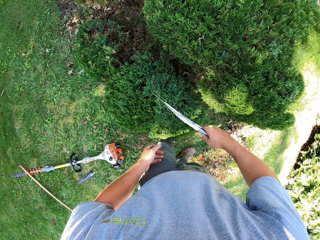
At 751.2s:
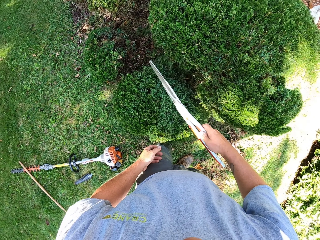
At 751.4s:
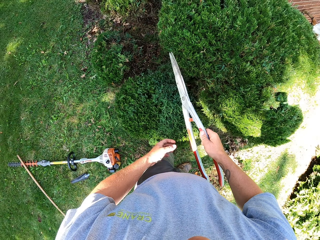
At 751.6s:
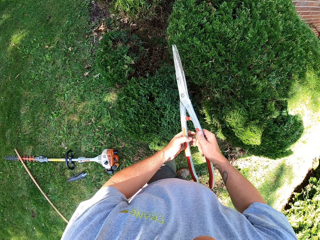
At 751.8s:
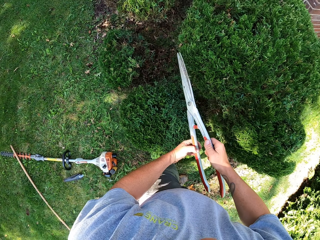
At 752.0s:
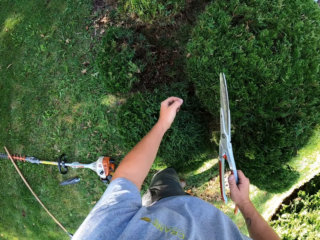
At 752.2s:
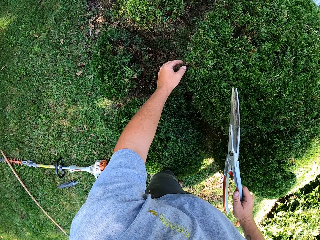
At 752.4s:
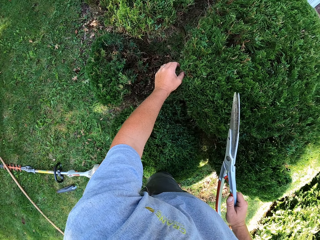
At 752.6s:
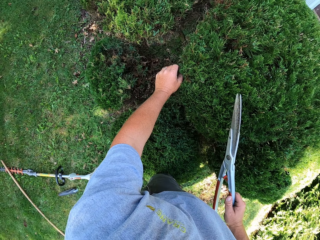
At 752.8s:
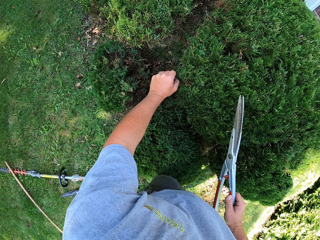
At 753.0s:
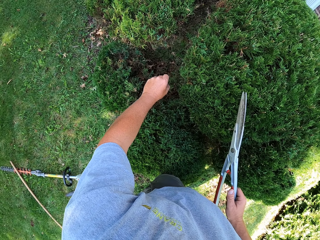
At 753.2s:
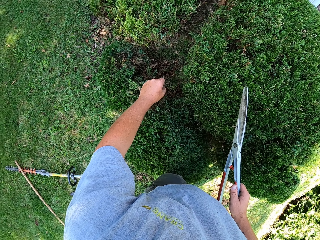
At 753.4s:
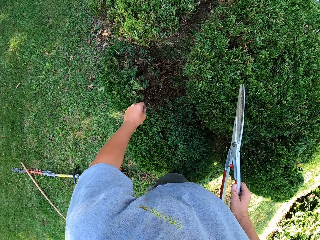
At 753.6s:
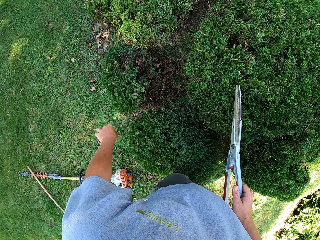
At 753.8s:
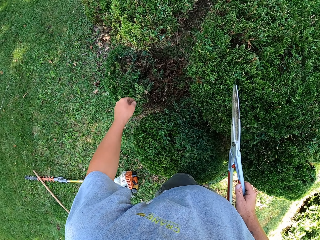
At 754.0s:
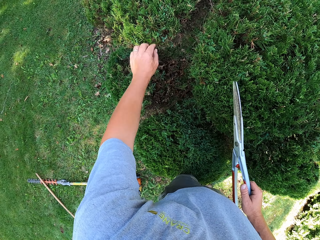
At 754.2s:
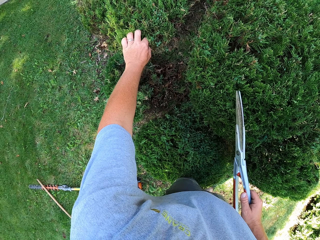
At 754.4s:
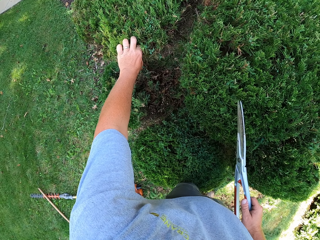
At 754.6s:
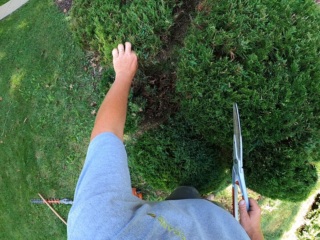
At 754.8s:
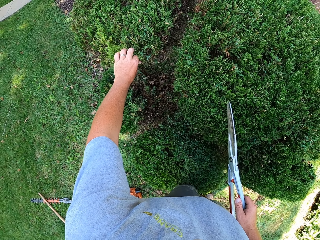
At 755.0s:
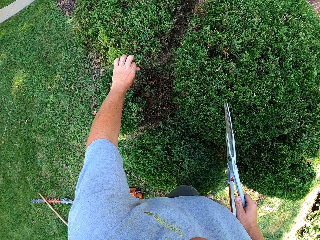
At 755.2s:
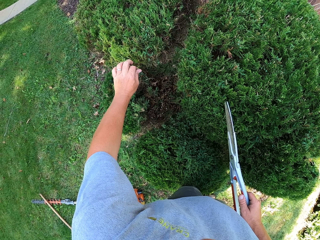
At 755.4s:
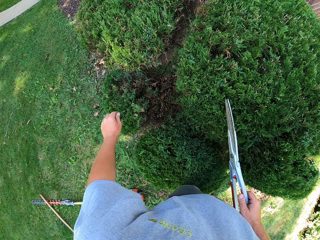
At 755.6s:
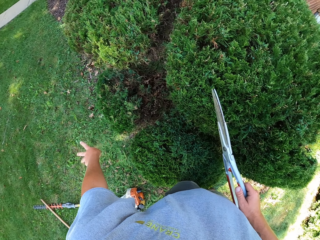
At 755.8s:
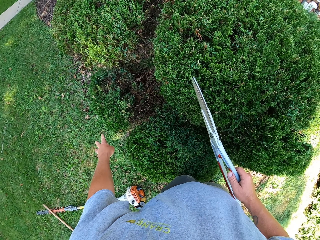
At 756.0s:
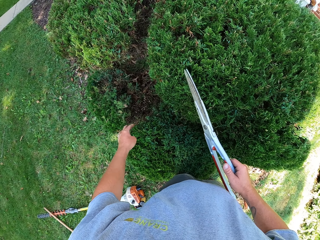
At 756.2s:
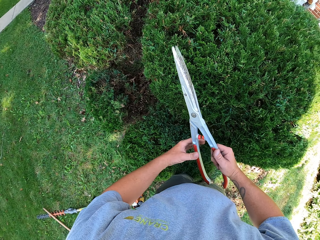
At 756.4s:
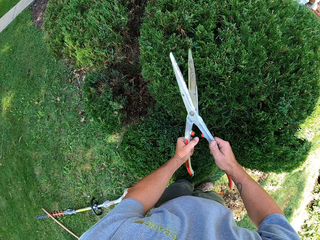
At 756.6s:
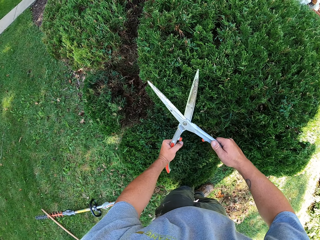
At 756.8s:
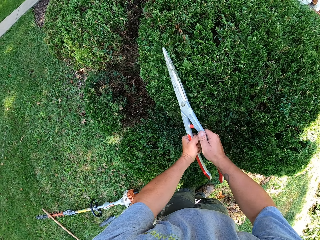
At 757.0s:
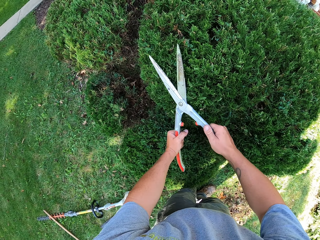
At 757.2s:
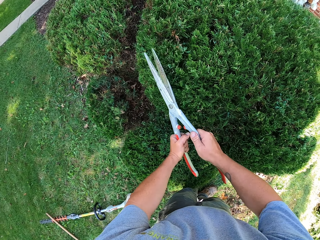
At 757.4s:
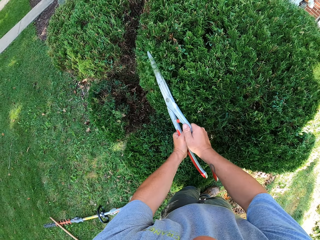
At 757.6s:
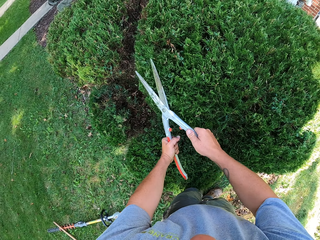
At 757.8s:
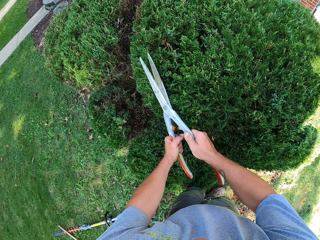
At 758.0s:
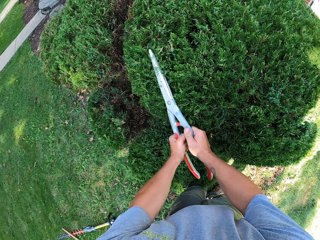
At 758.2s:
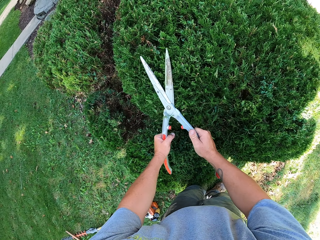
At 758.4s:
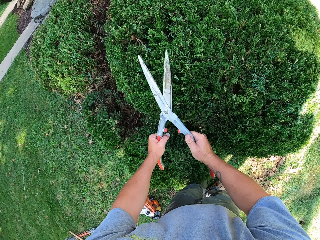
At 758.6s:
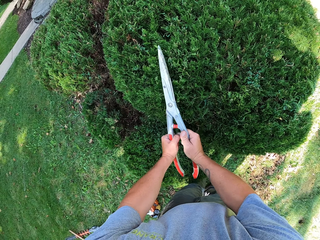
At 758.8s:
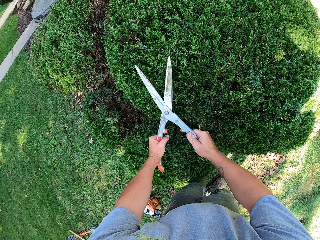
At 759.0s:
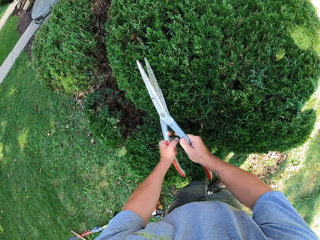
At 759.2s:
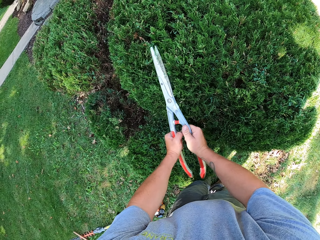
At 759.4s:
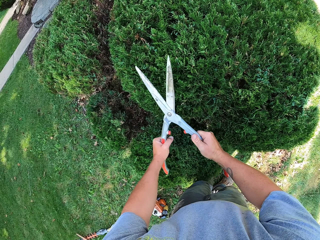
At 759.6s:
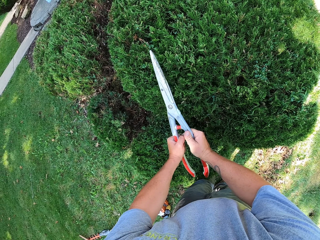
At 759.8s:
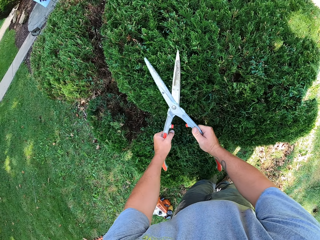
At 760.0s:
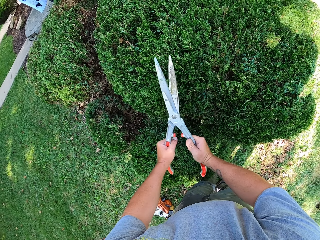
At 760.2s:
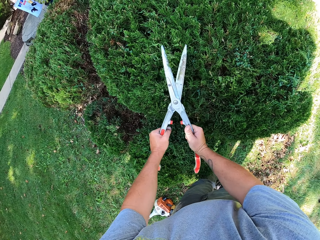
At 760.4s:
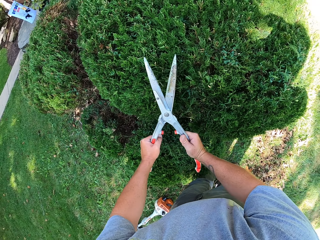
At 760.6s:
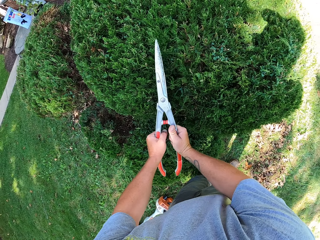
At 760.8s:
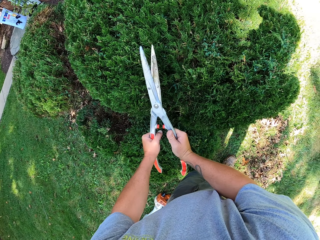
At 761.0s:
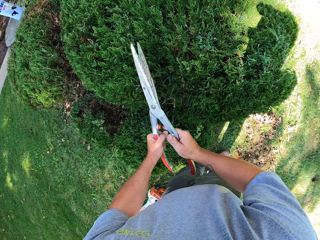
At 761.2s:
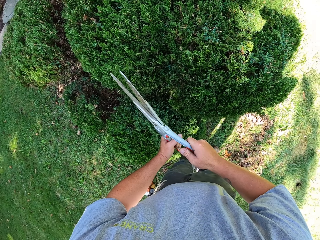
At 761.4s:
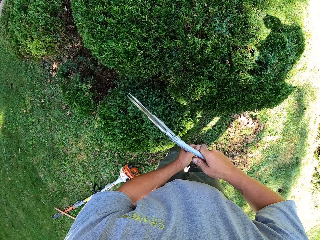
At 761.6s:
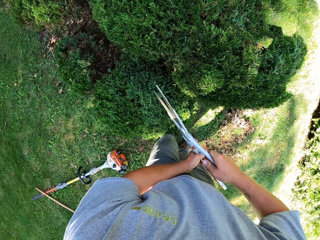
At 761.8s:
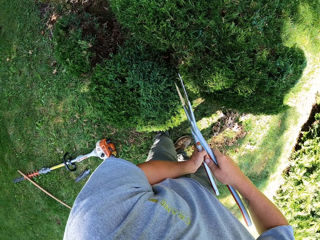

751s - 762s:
The camera wearer cuts something from the plant. They drop something. They cut something from the plant. They drop something. They trim the plant.

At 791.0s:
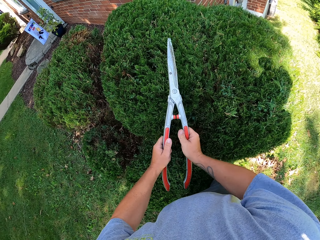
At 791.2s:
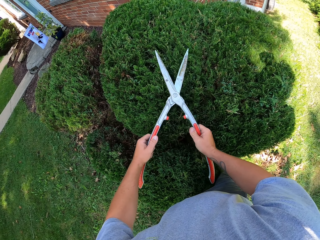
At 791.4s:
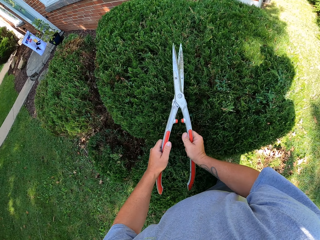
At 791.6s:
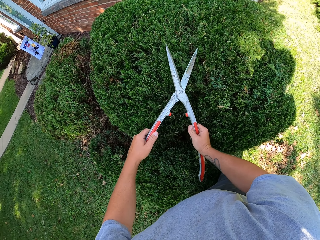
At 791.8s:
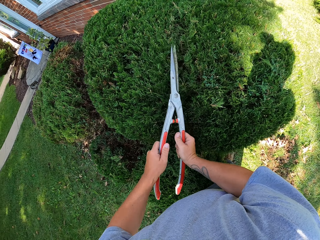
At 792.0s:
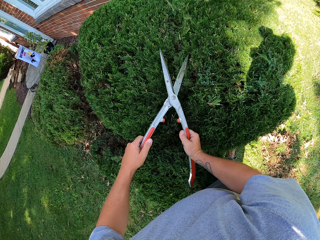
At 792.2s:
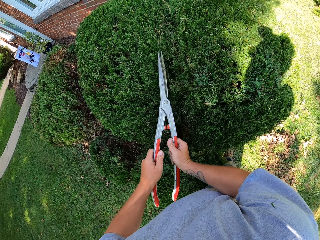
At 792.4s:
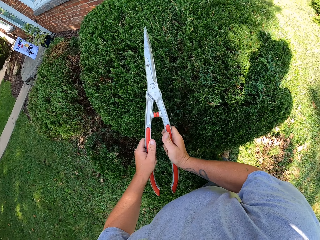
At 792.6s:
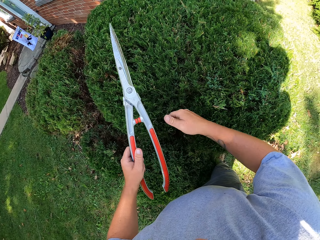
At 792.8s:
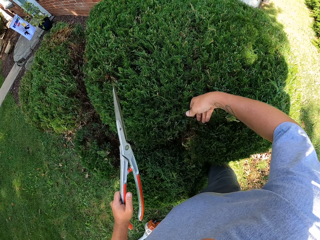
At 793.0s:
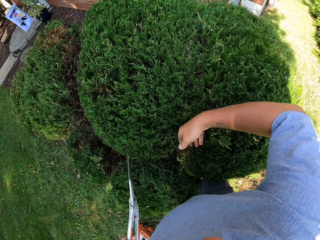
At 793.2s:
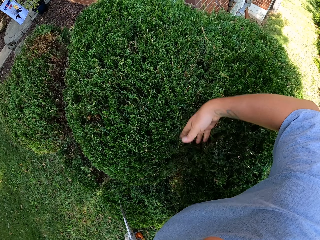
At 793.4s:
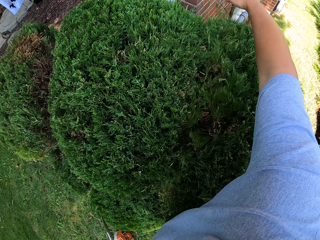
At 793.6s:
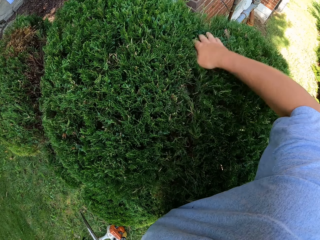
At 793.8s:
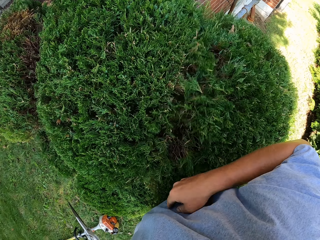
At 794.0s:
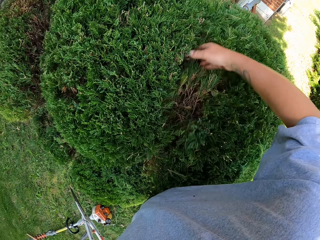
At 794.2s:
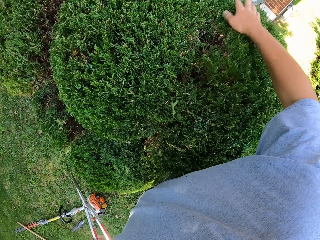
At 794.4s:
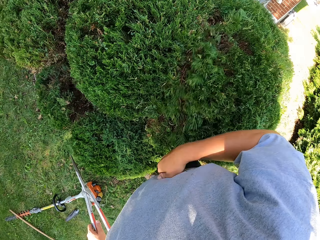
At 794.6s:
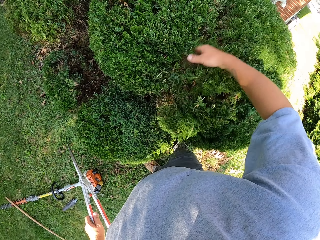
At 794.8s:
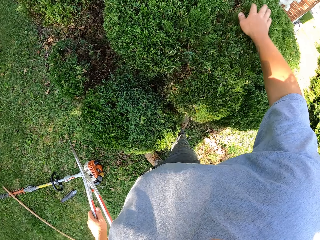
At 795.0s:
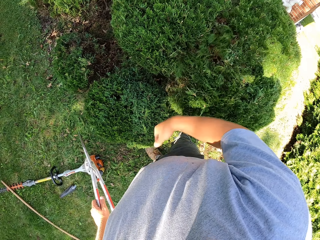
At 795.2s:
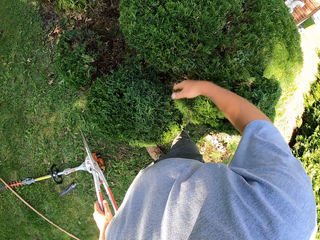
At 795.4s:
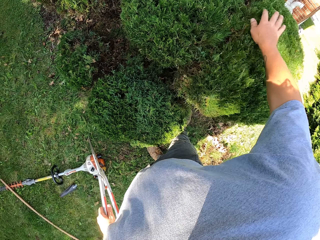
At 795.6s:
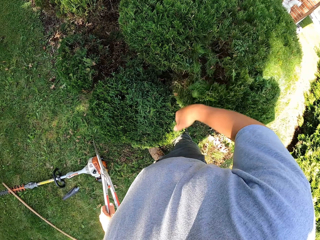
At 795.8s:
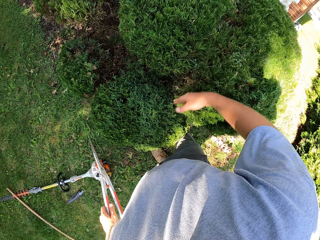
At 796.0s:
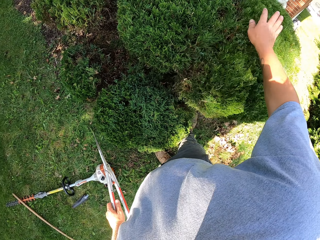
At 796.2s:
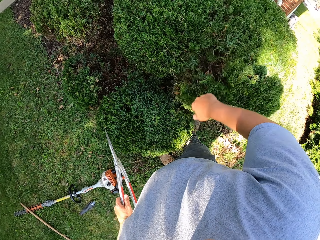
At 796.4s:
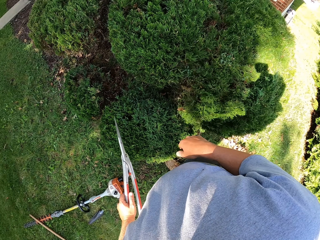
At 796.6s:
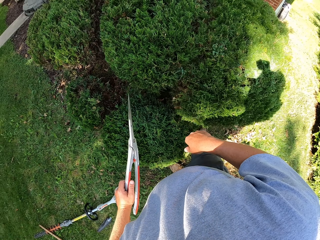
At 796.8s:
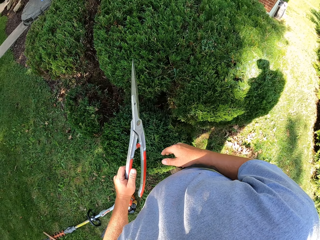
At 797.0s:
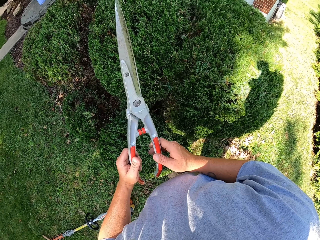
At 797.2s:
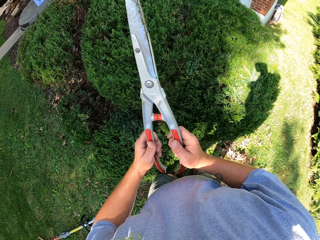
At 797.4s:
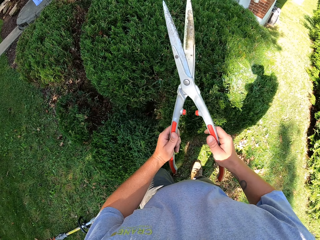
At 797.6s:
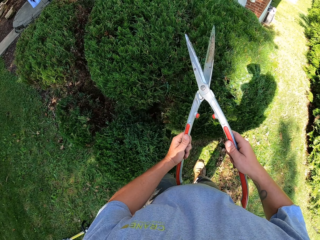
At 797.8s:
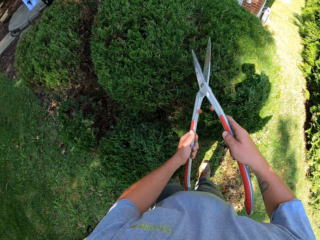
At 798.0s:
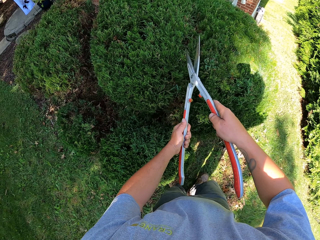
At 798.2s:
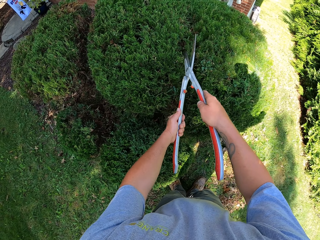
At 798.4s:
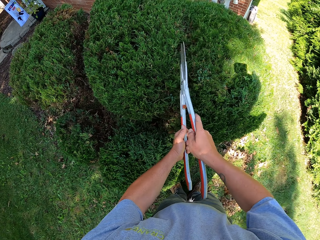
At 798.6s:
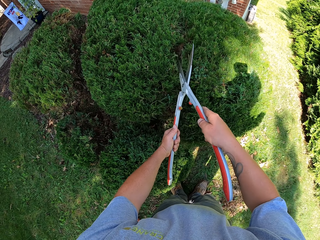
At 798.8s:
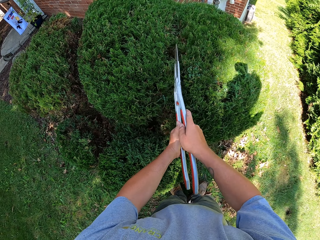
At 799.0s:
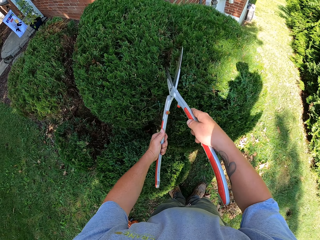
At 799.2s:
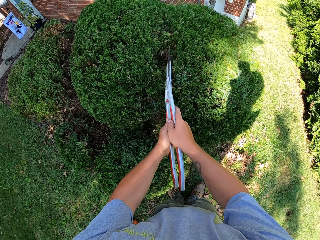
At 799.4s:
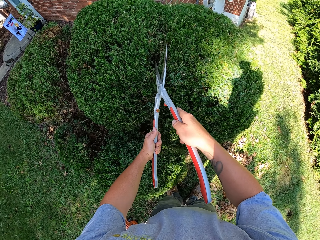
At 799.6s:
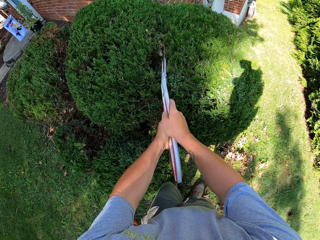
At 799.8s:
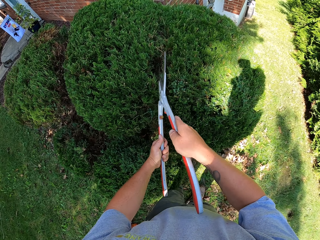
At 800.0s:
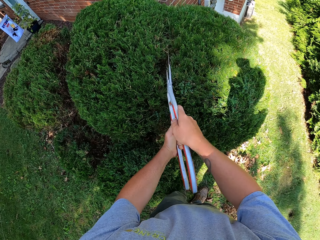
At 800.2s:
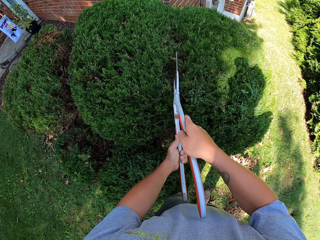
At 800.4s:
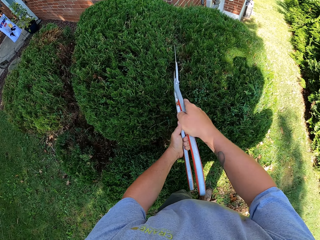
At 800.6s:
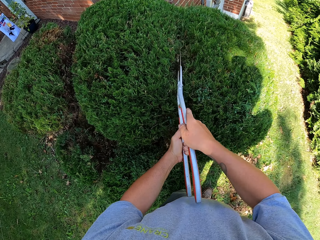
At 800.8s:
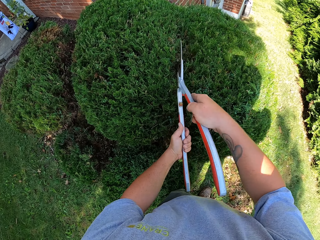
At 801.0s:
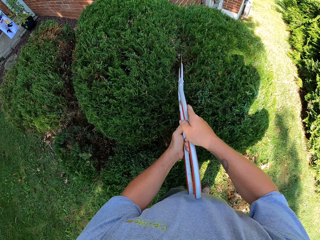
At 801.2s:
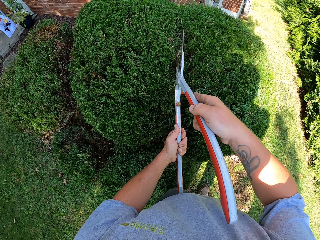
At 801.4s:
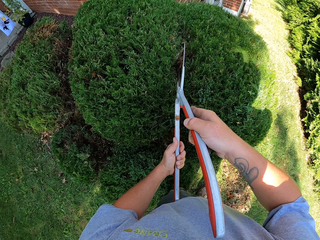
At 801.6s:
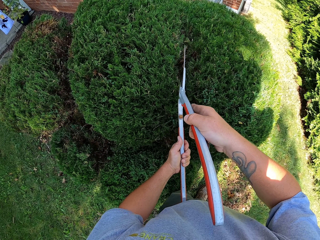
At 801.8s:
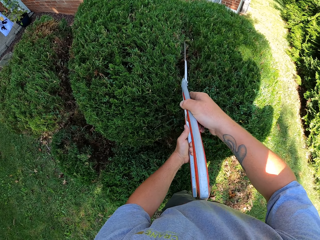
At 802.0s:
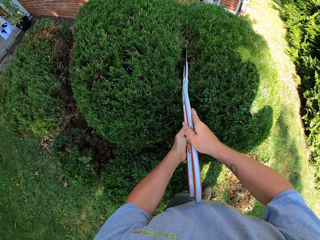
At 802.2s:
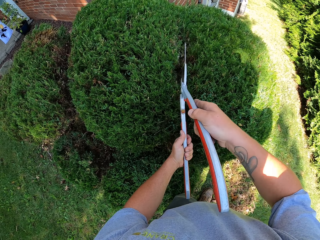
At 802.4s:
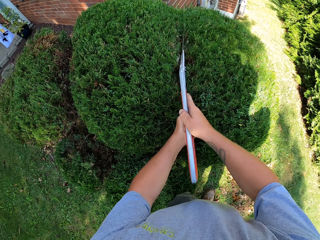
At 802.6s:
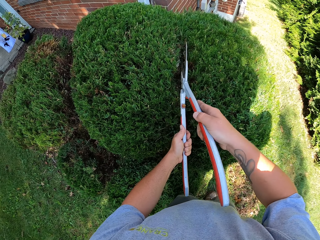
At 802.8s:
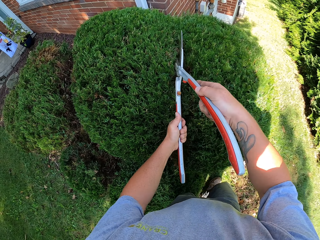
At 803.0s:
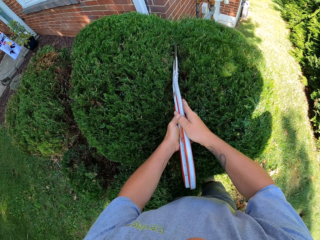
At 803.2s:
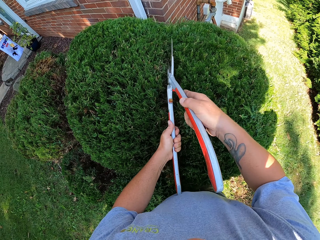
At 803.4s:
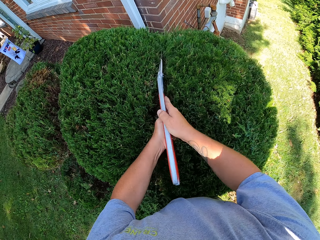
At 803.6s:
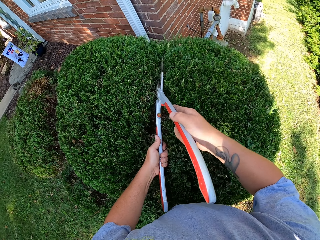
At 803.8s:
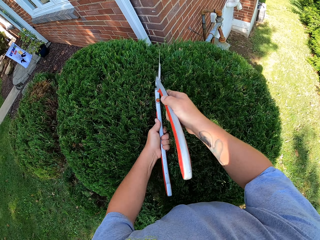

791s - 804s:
The camera wearer wipes the leaves with a hand. He shakes the plant with his hand. He cuts the leaves with garden scissors.
